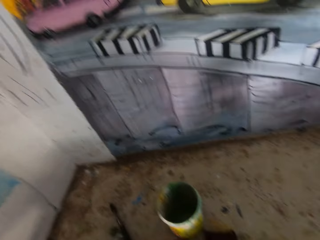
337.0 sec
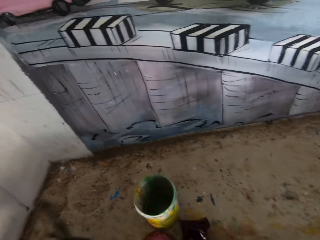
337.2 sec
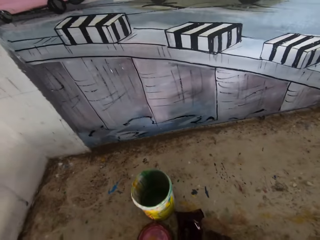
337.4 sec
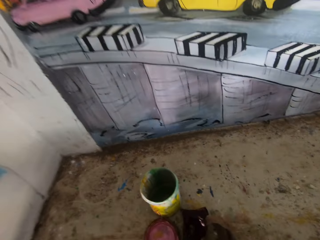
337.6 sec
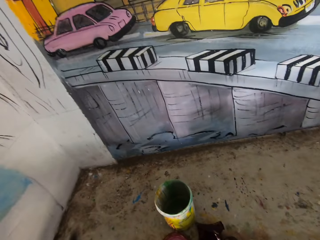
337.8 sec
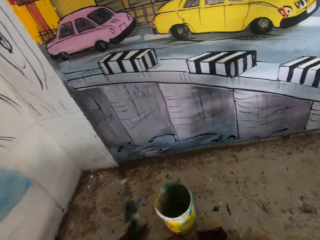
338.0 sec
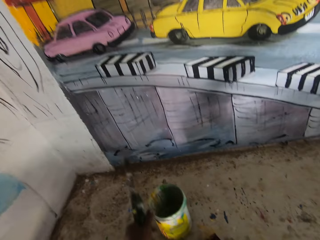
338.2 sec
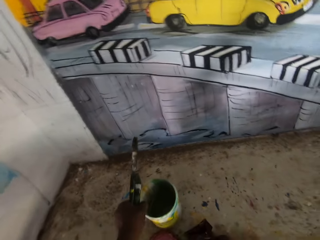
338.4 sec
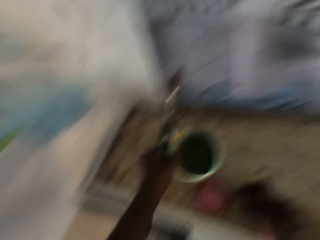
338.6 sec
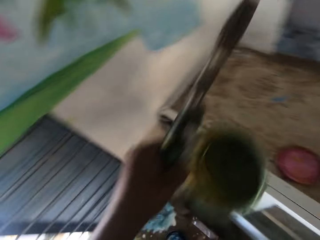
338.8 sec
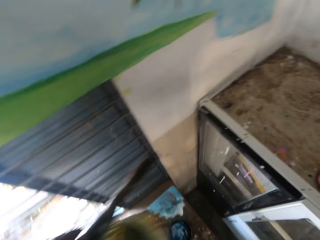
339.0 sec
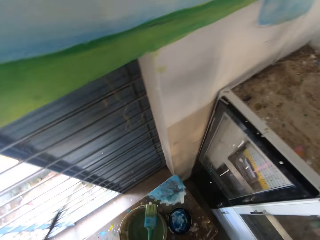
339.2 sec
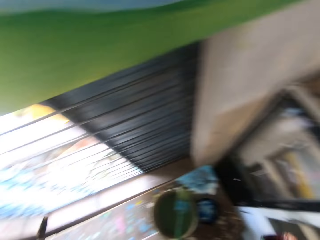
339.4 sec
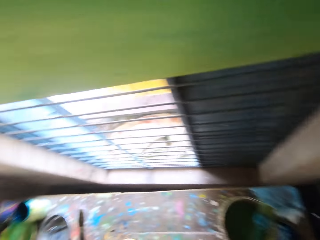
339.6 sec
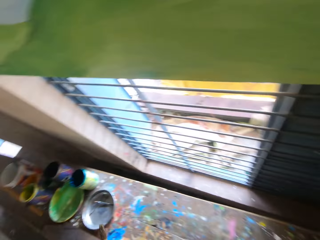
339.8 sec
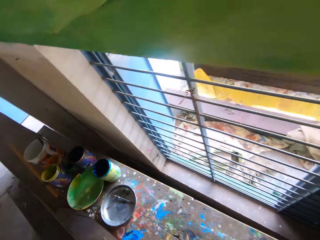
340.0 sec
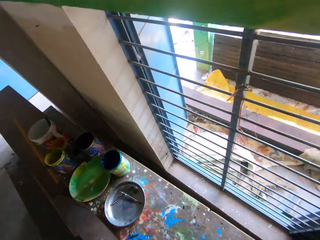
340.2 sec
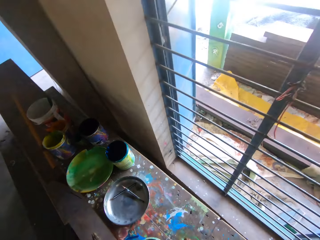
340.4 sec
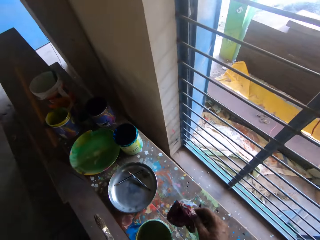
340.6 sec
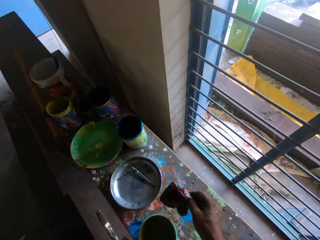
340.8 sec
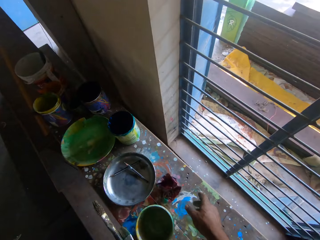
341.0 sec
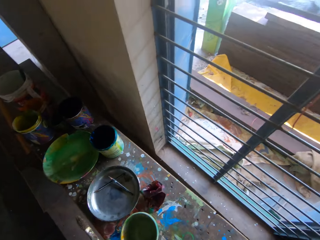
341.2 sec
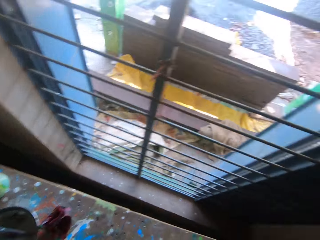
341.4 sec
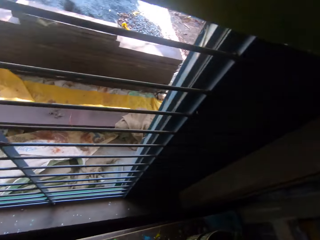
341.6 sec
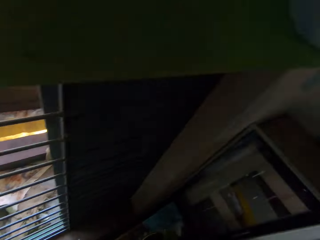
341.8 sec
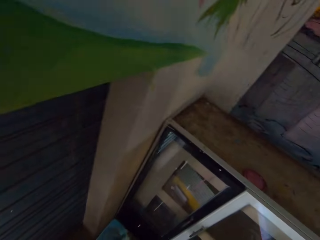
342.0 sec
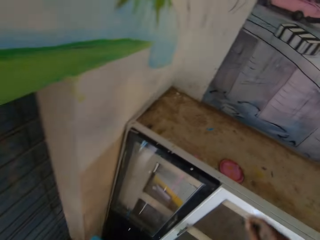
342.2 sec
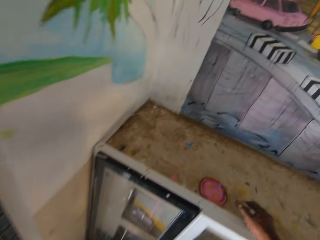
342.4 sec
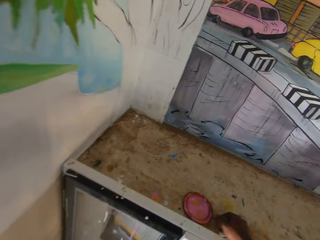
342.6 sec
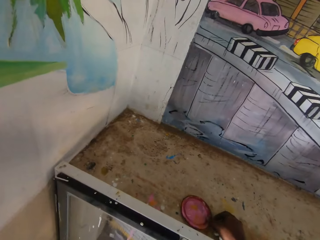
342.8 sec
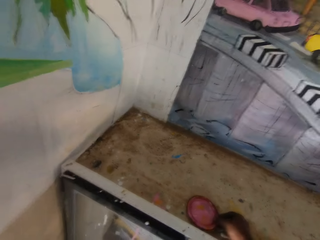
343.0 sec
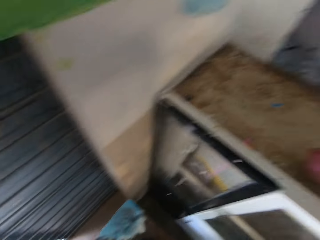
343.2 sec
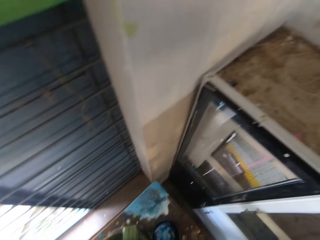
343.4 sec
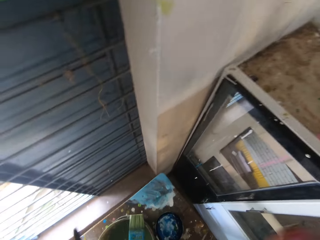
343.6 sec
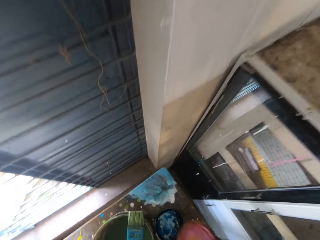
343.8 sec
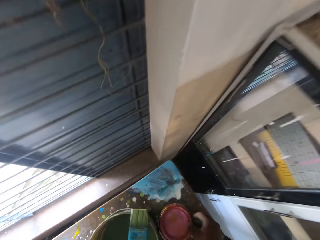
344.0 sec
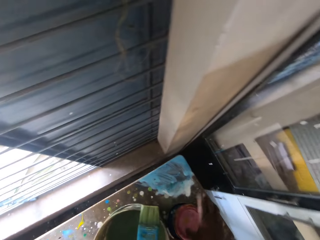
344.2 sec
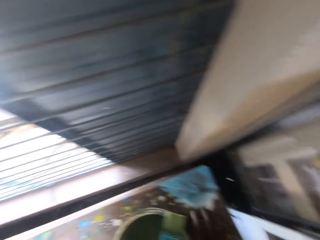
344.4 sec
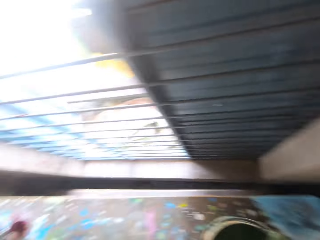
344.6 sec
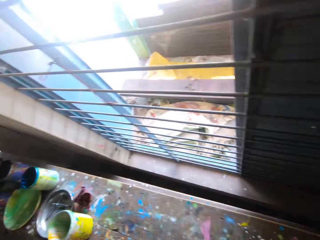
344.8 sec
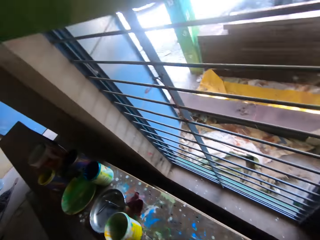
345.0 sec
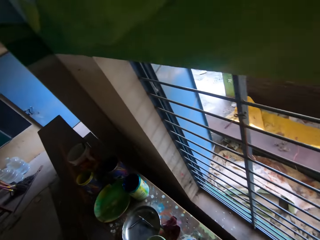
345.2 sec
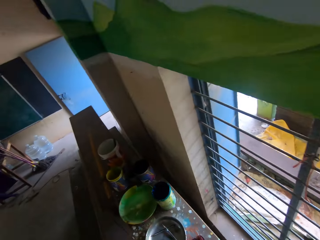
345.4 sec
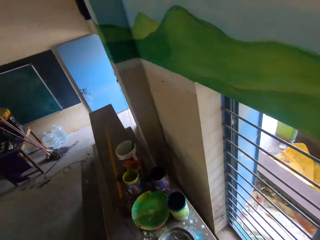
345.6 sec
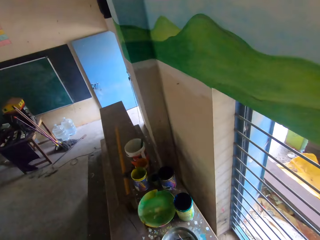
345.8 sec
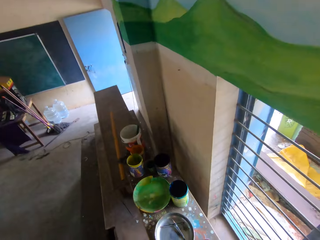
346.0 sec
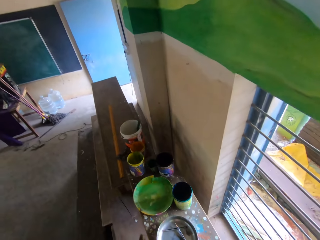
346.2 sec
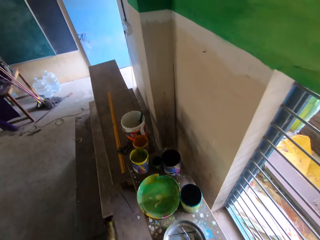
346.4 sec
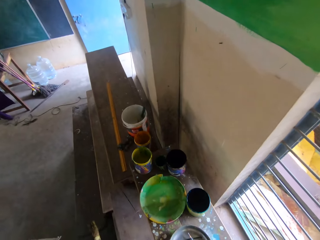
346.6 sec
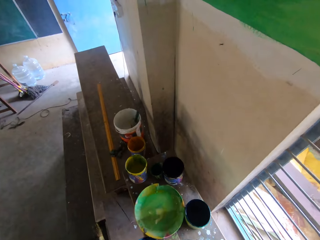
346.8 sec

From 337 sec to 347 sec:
The camera wearer picks up a paintbrush with his left hand. He picks up a paint can from the shelf with his left hand. He picks up a rag from the shelf with his right hand. He drops the paint can on the table with his left hand. He drops the rag on the table with his right hand. He picks up a cover from the shelf with his right hand. He drops the cover on the table with his right hand. He picks up the cover from the table with his right hand.

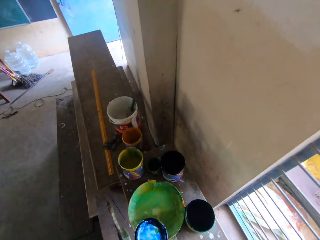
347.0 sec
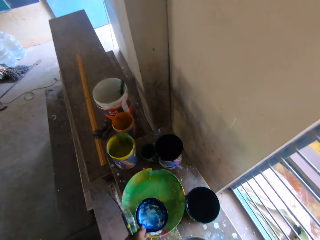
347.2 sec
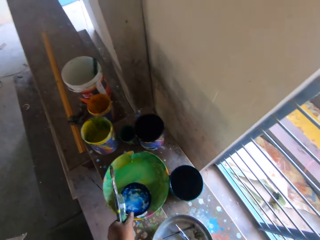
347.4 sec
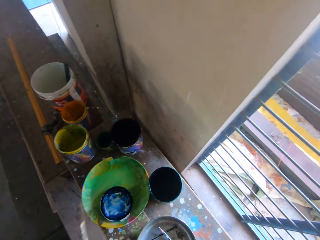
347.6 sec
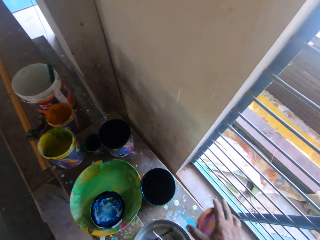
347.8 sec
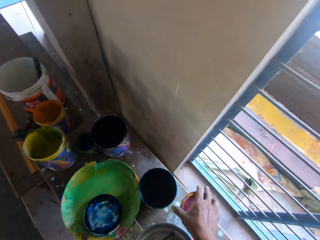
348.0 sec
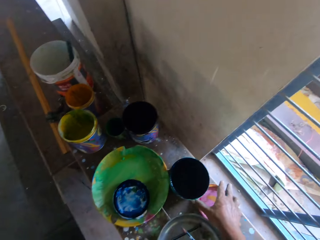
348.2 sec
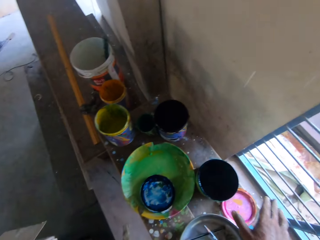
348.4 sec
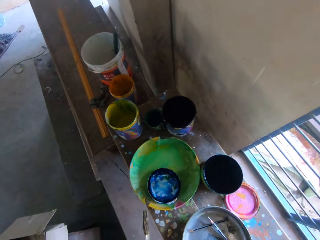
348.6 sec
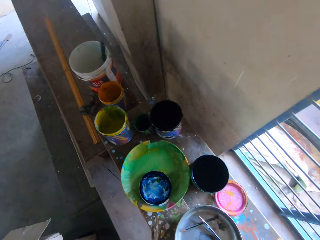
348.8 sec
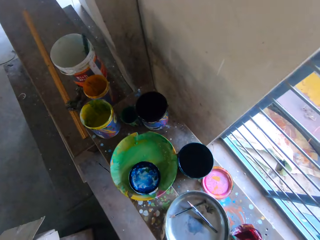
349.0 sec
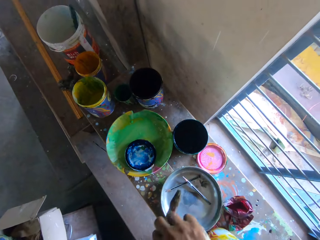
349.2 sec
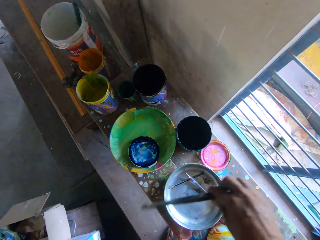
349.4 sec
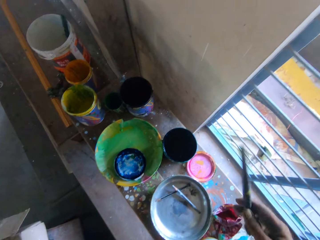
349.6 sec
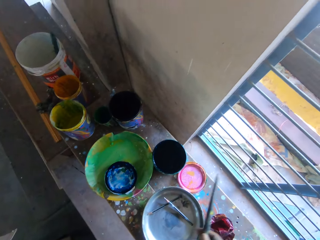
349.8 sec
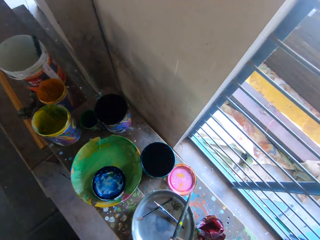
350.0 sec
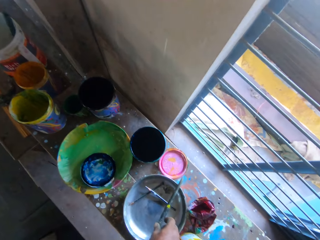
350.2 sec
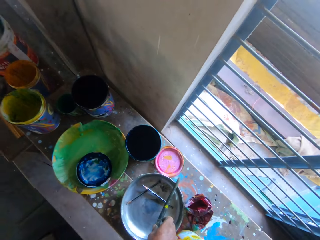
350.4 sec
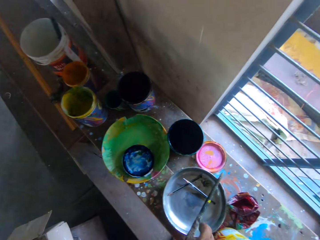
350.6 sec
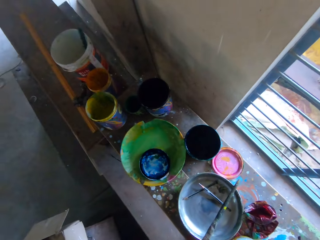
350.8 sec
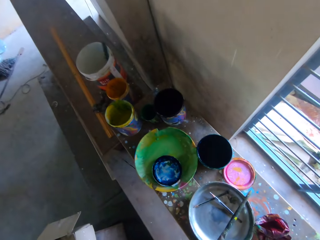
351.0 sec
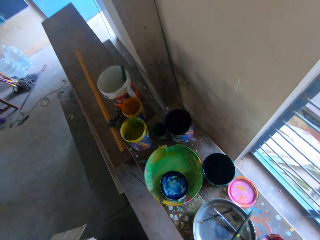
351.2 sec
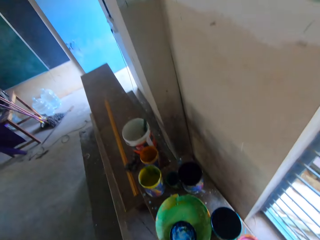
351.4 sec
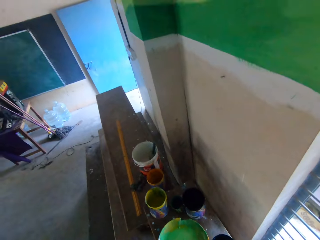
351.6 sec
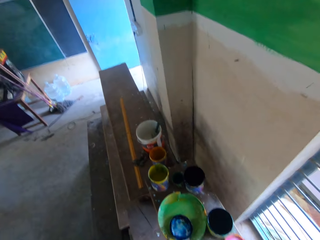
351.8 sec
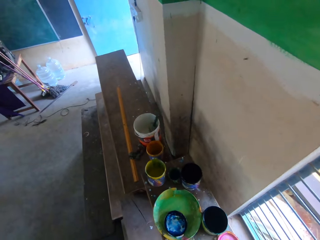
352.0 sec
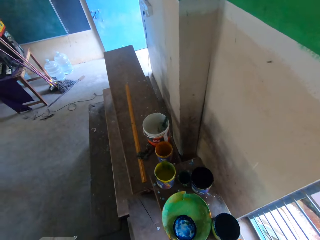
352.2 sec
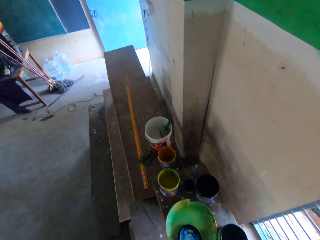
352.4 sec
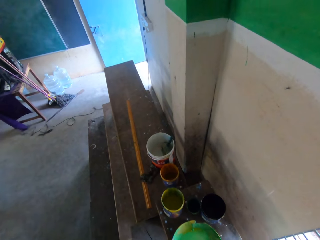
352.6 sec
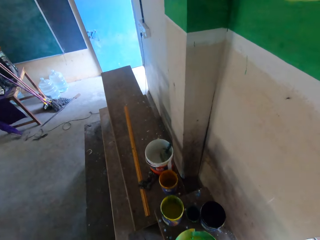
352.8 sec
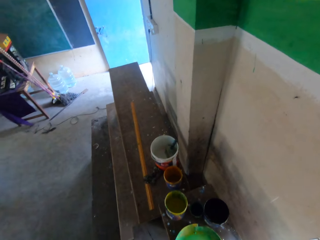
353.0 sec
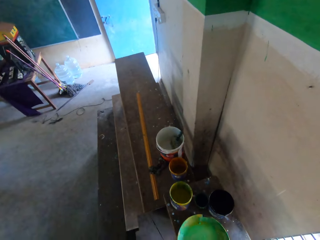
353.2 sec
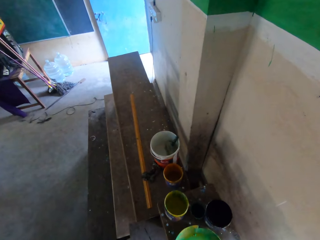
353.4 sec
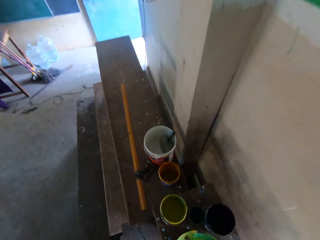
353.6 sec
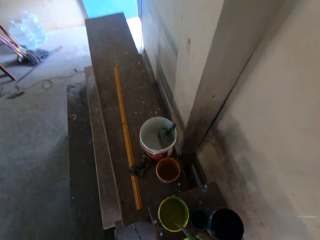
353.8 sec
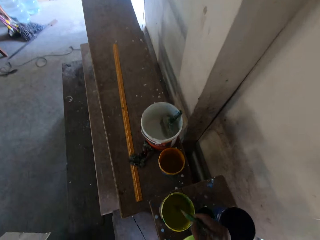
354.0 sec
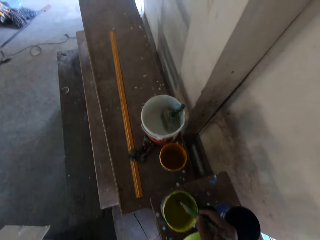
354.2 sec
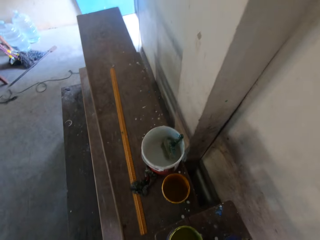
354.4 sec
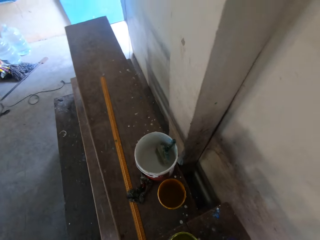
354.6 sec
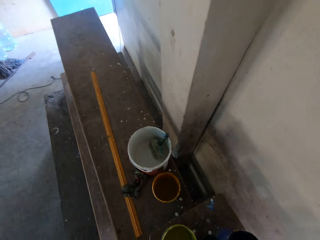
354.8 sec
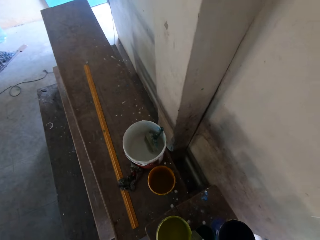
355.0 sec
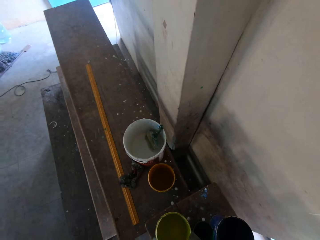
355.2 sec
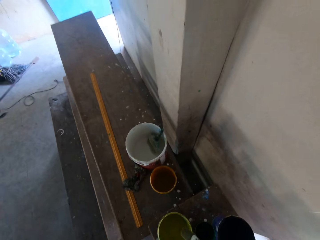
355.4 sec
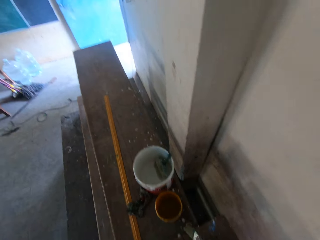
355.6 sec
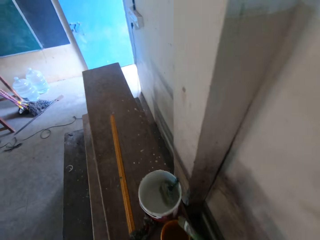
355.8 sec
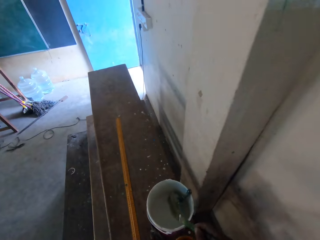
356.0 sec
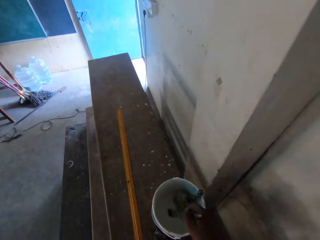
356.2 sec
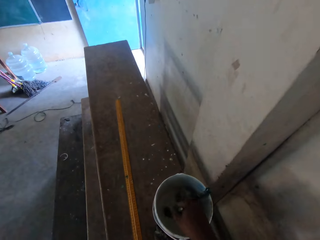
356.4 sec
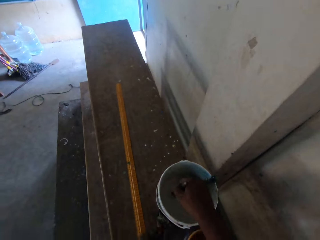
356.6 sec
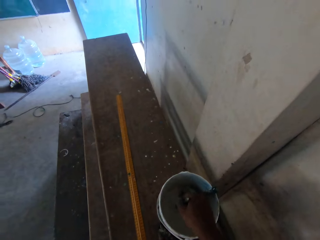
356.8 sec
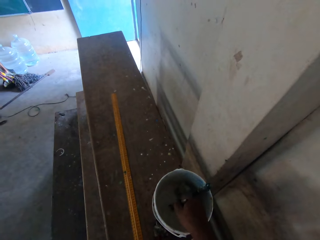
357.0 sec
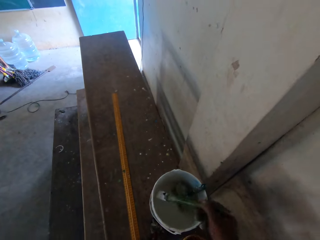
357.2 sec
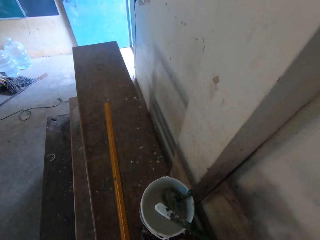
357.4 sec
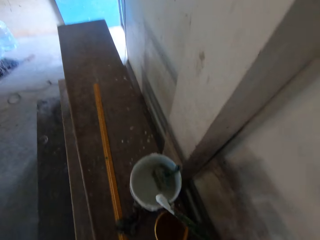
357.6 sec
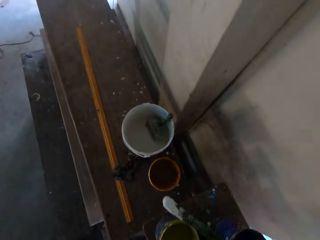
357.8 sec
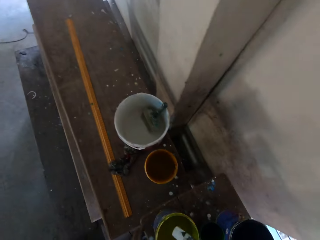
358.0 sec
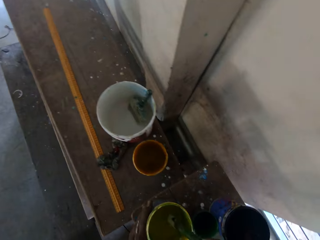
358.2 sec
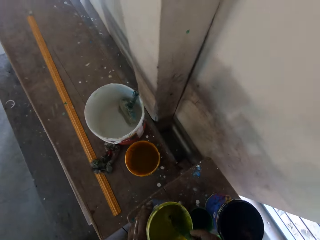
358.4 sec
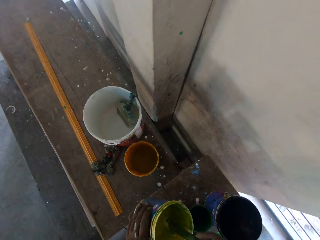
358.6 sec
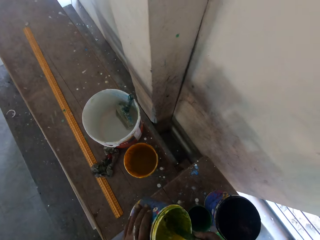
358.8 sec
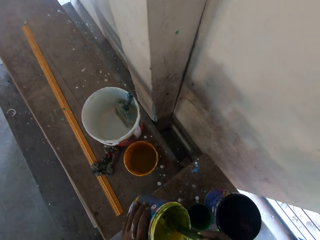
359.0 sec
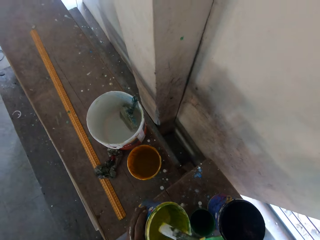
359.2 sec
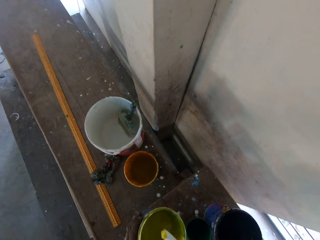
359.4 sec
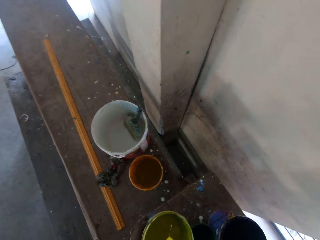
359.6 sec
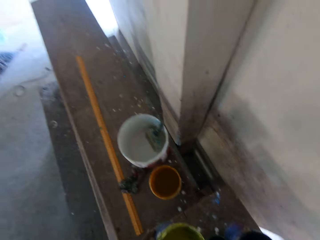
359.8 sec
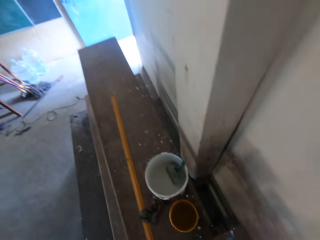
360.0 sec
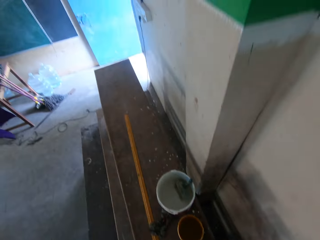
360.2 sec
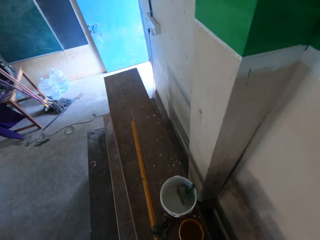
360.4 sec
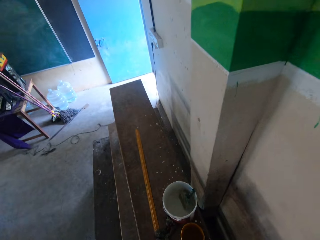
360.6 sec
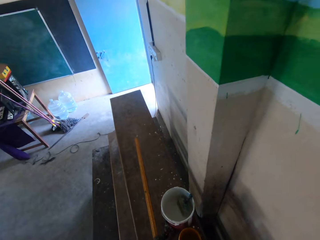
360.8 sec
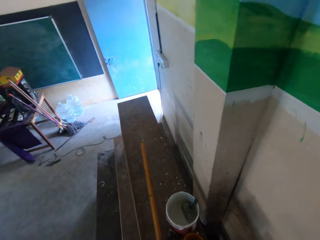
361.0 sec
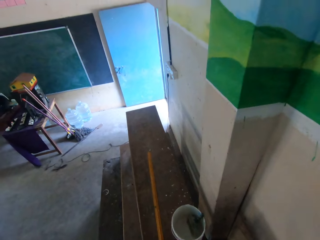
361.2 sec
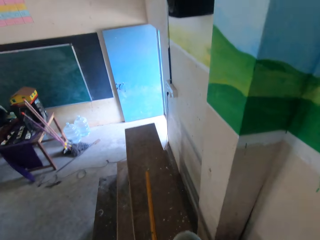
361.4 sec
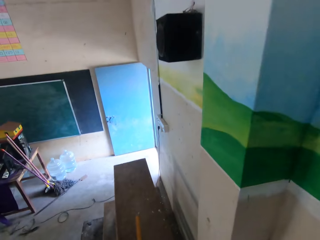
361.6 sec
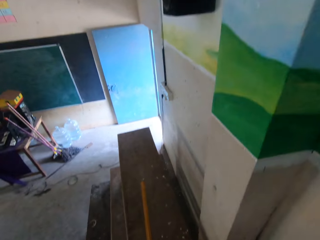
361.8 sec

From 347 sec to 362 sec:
The camera wearer drops the cover on a tray or bowl on the table with his left hand. He drops the cover on the table with his right hand. He passes the paintbrush from his left hand to his right hand. He drops the paintbrush on the bowl with his right hand. He dips the paintbrush into the paint can on the table with his right hand. He dips the paintbrush into a paint bucket on the table with his right hand. He dips the paintbrush into the paint can on the table with his right hand. He picks up the paint can from the table with his left hand. He mixes the paint.
